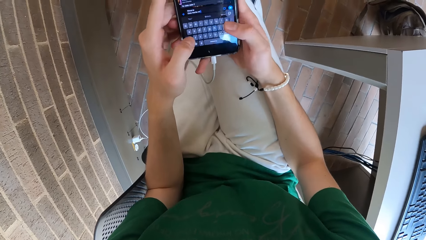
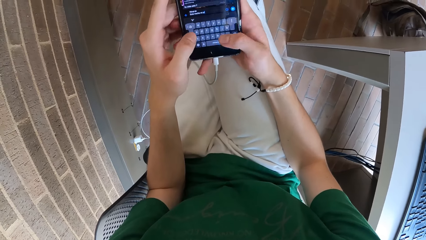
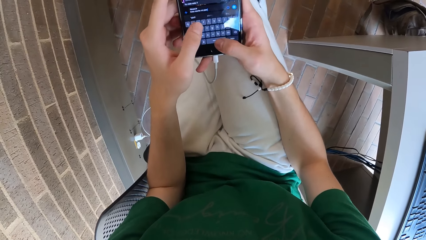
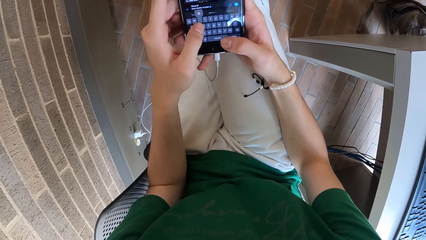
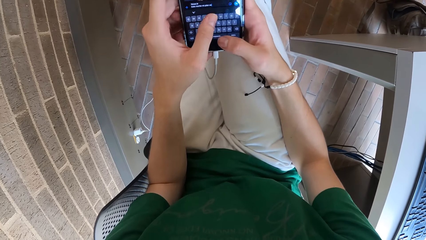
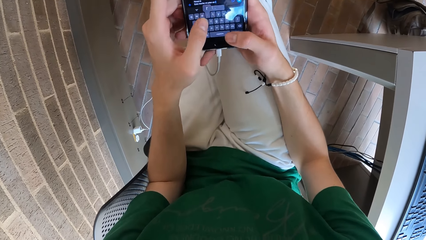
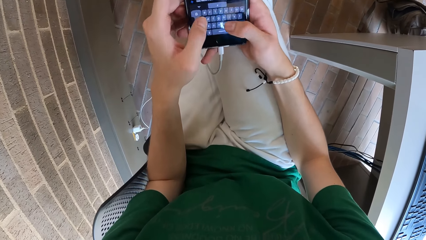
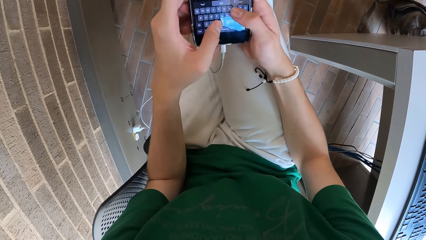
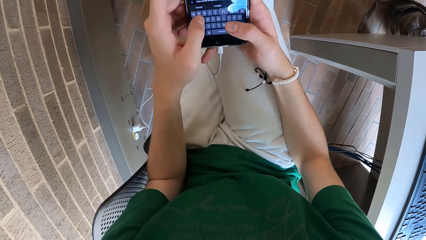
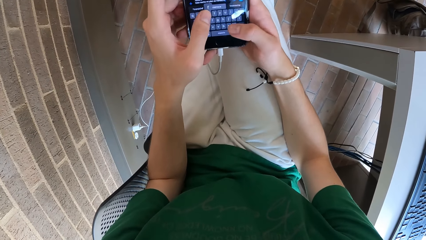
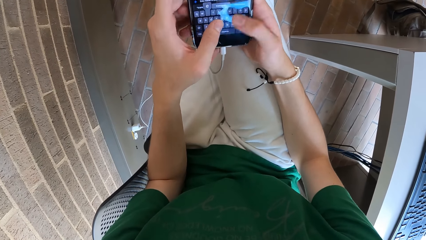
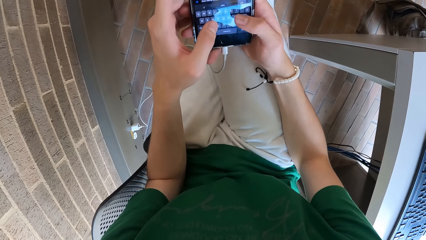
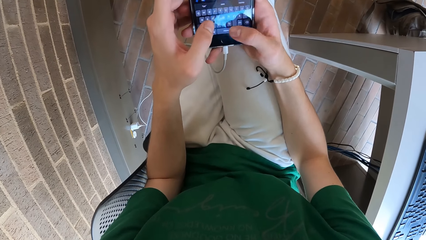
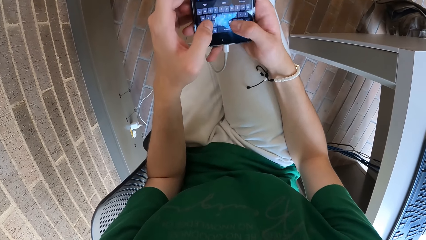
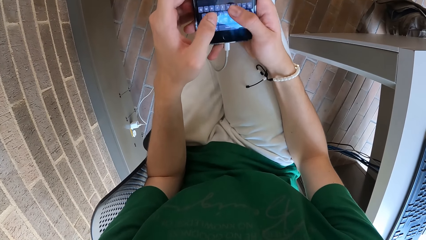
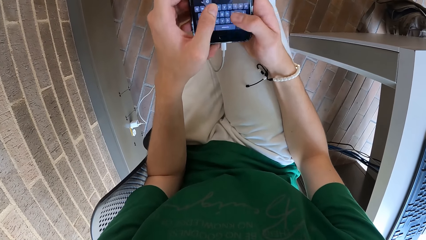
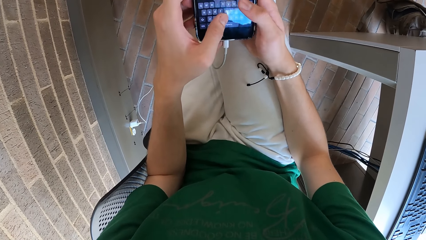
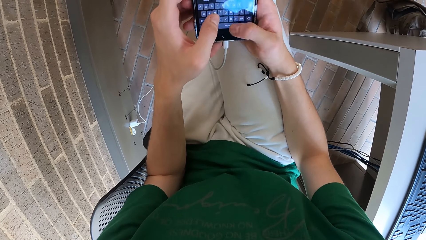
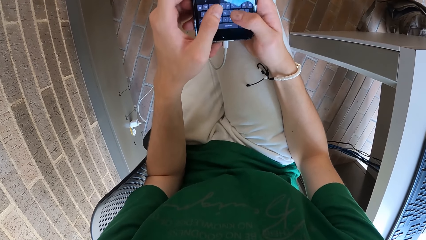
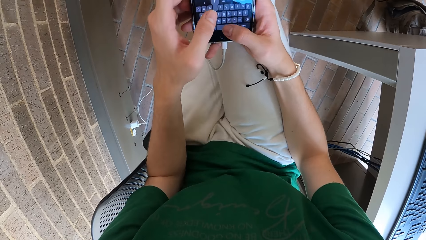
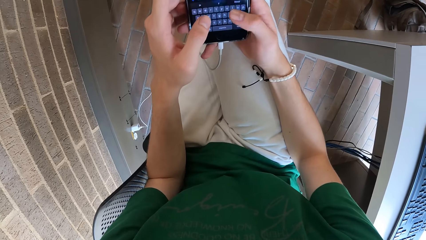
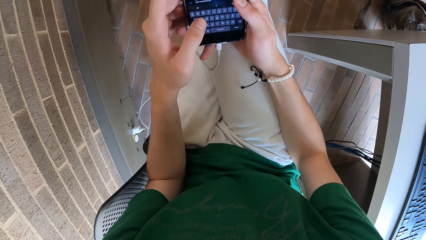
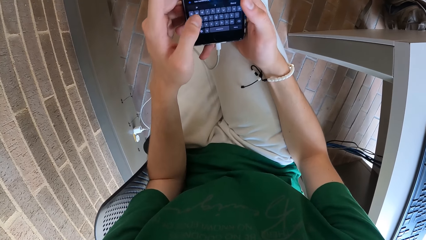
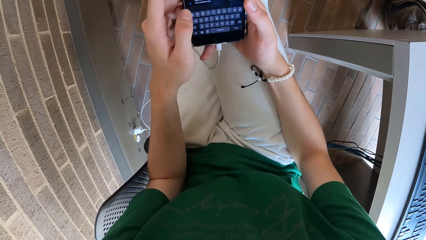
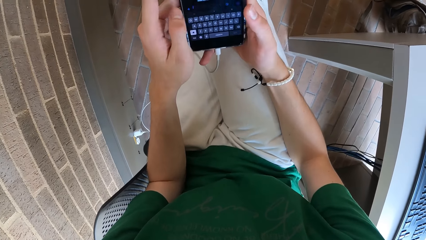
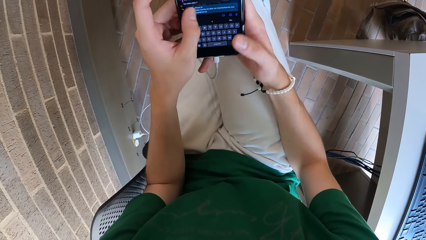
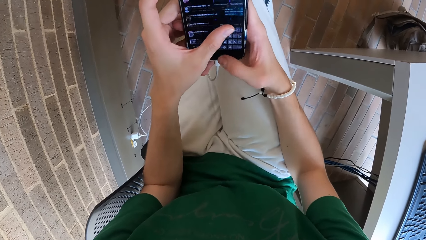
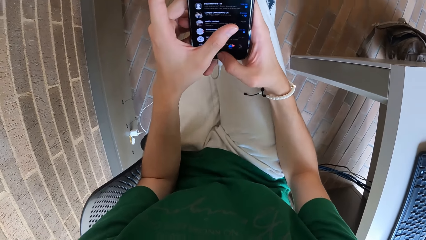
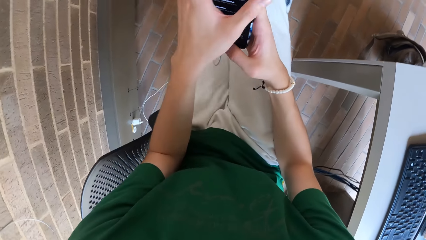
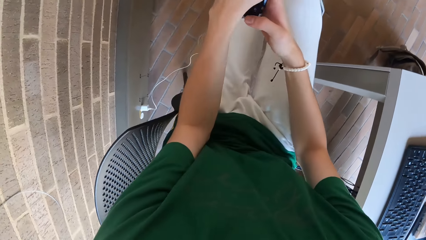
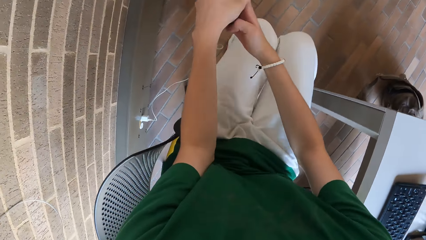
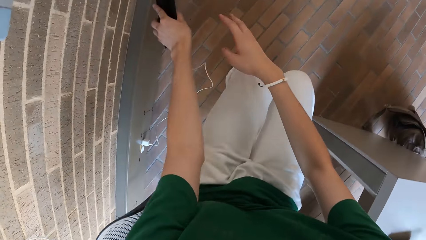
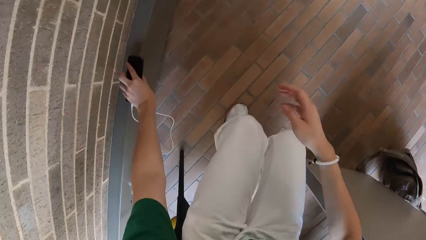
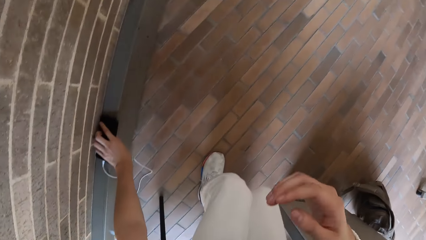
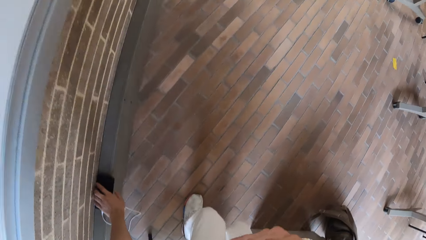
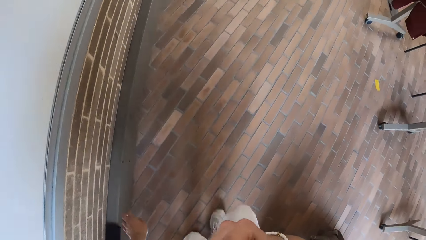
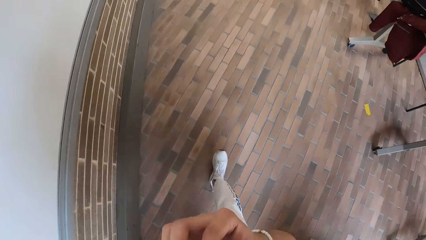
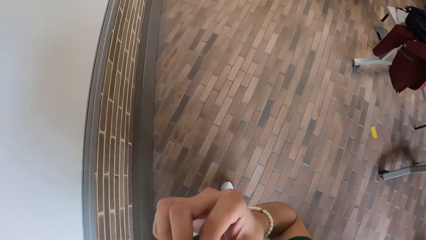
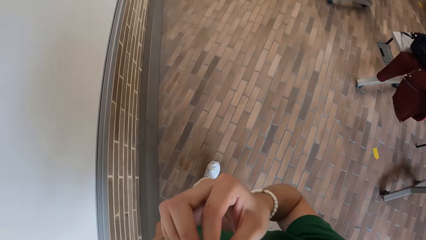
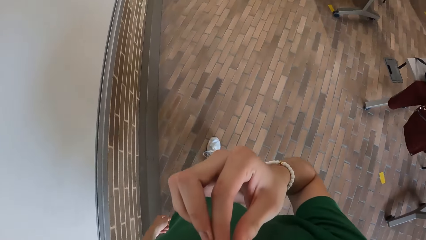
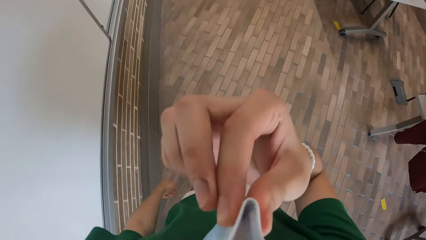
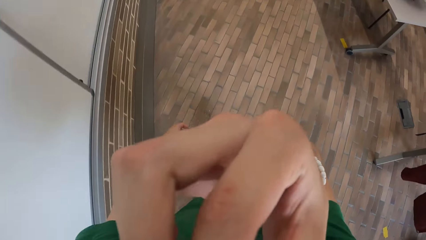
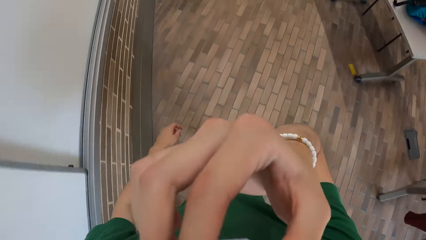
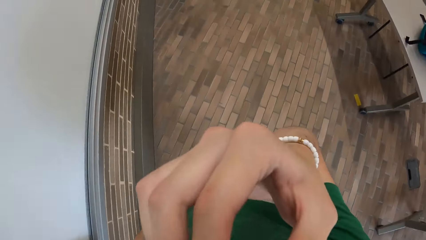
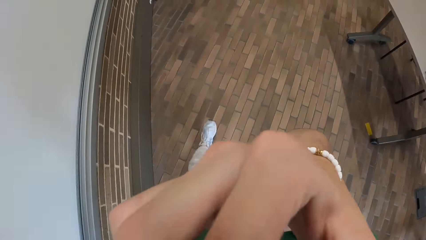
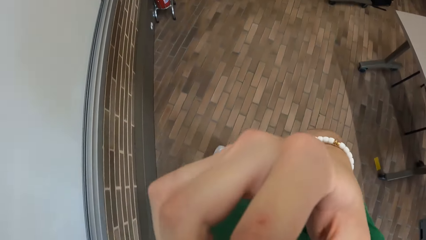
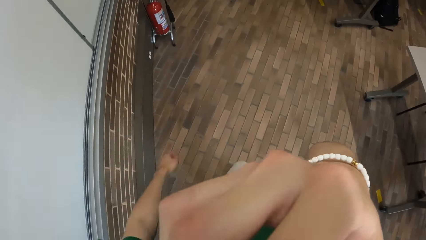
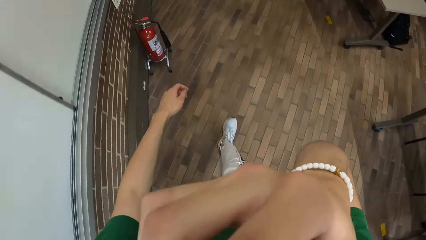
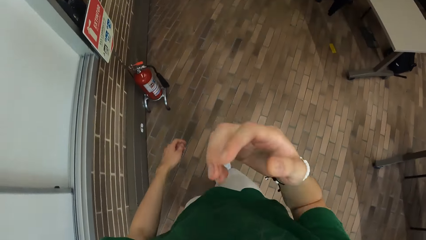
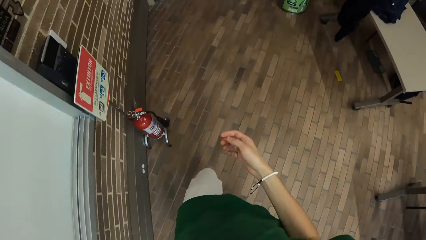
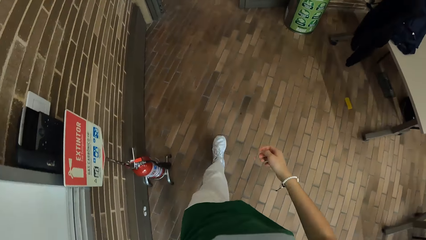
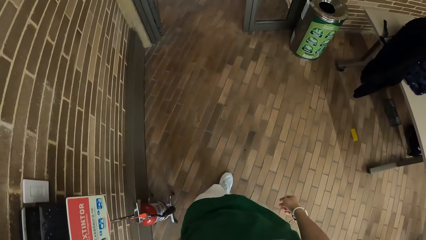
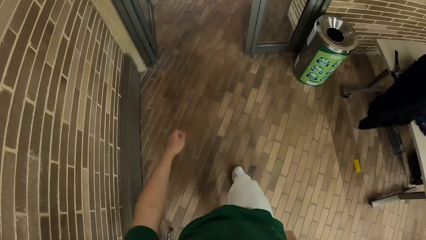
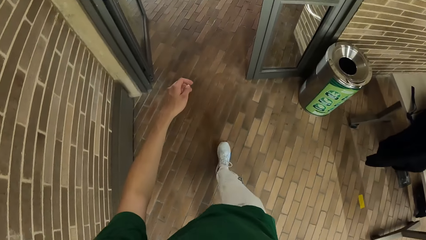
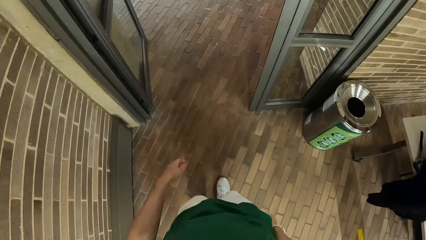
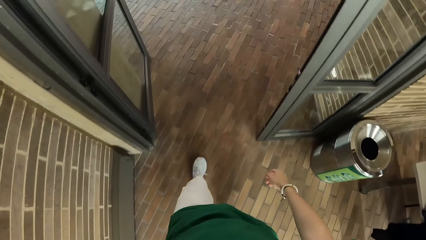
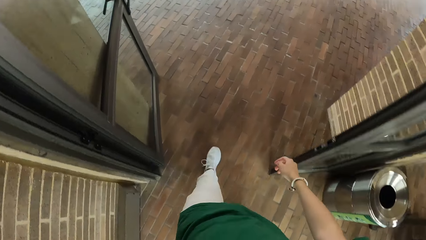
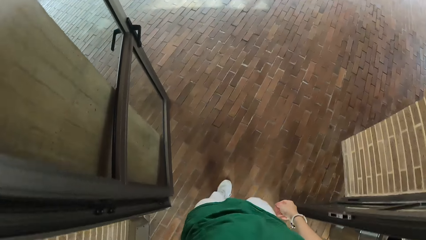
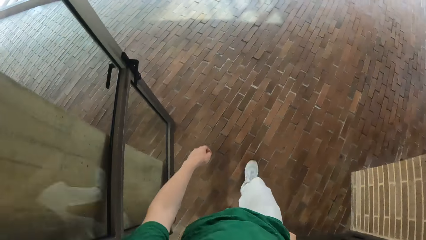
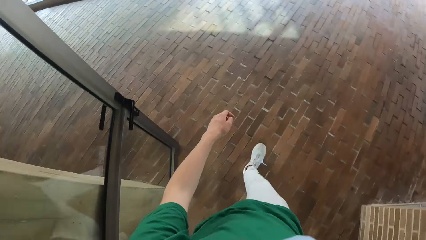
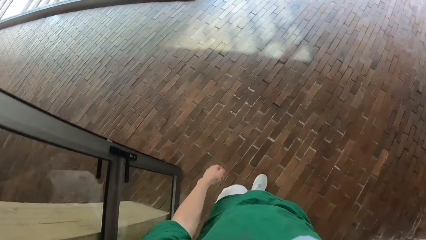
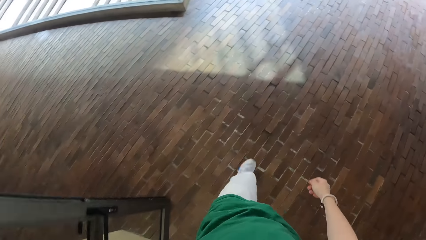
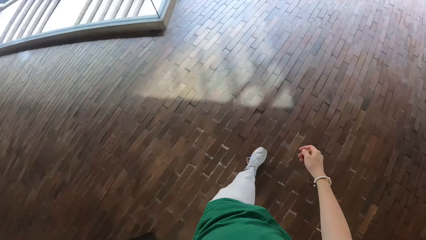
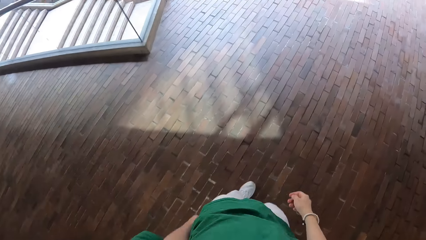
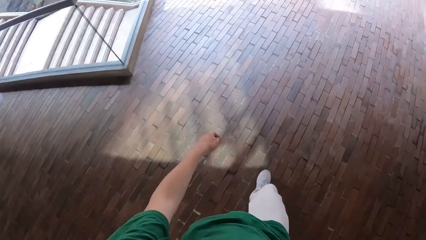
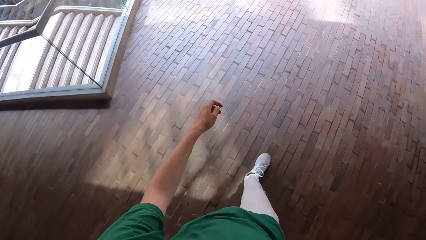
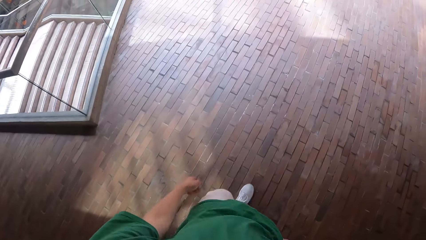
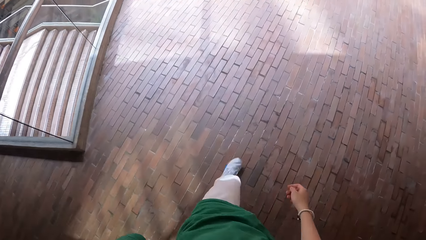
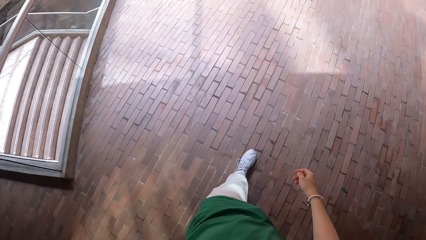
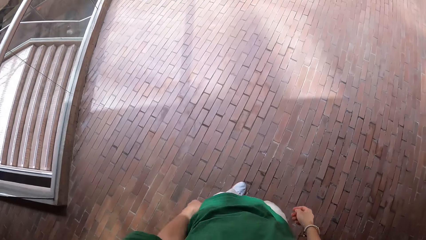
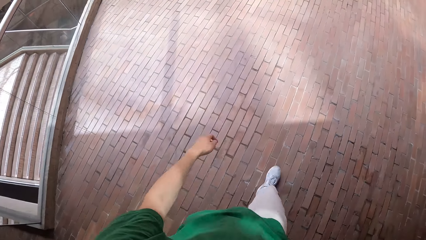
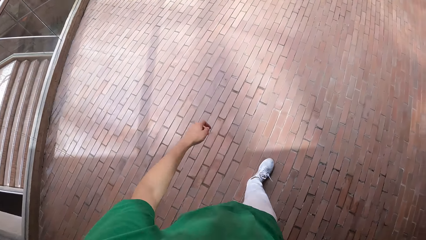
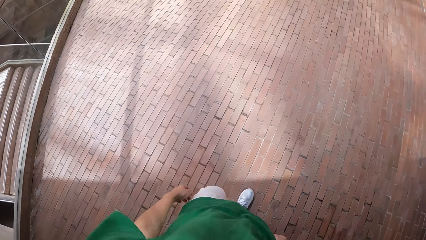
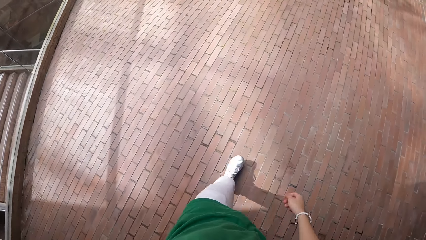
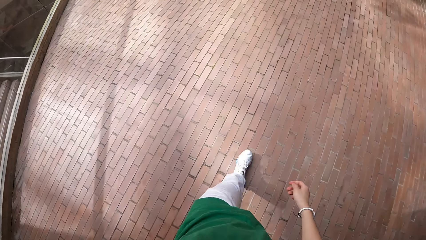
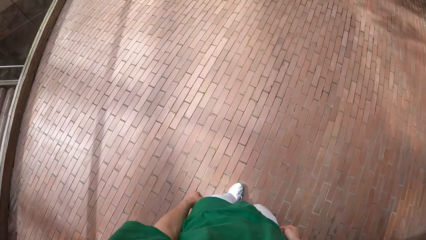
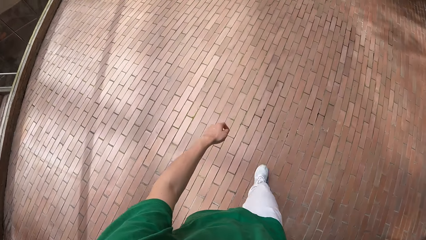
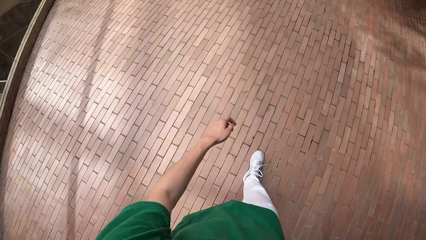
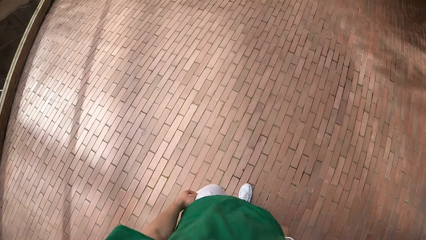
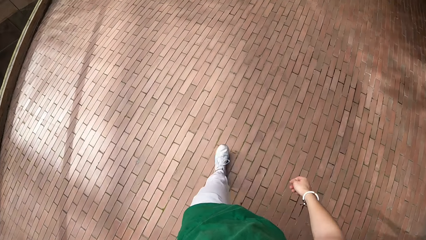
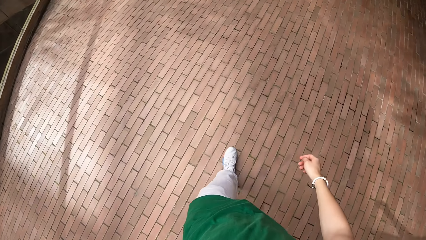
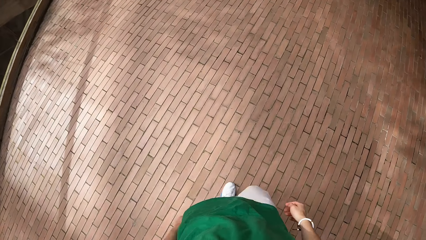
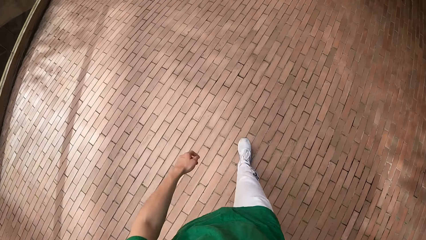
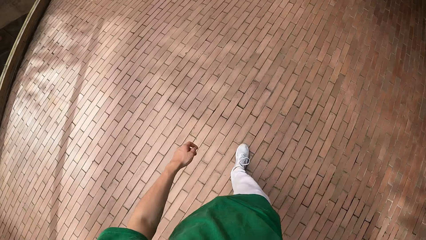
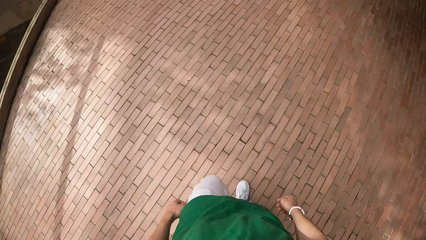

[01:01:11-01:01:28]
The camera wearer drops the phone on the pavement with their left hand. They adjust a nose mask on their face with their right hand. They walk in the room. They put down their hand. They exit the room.
